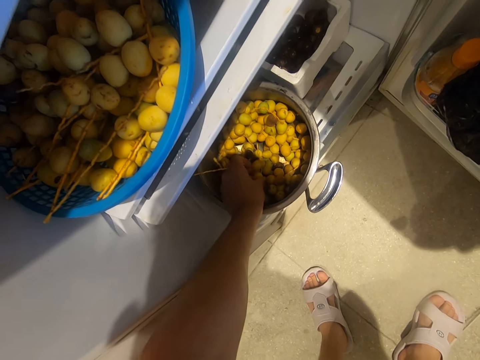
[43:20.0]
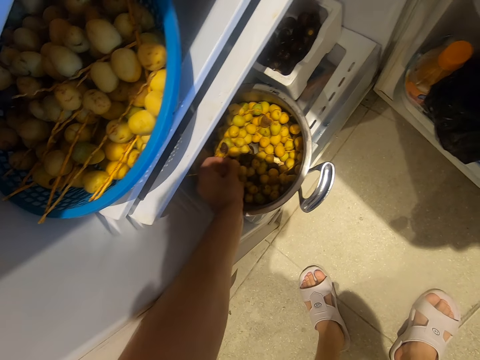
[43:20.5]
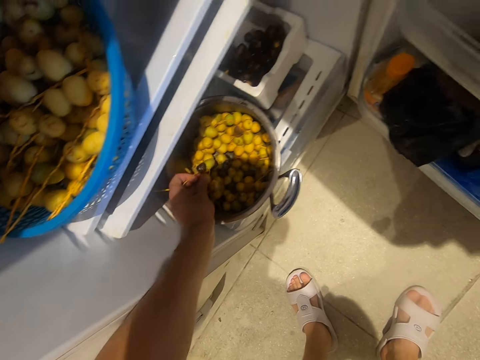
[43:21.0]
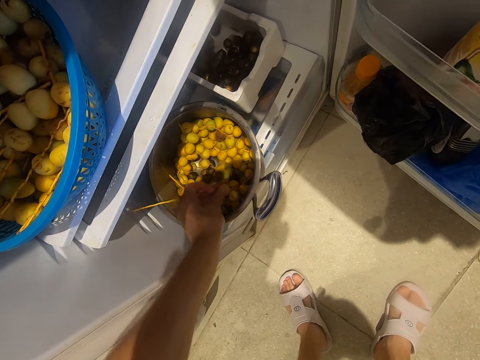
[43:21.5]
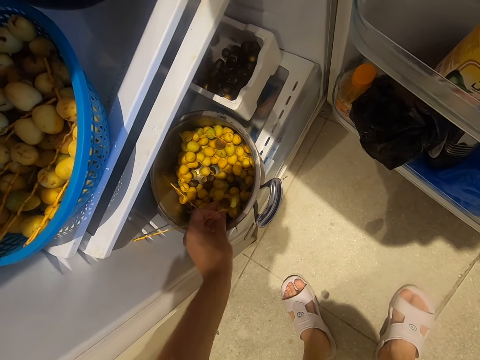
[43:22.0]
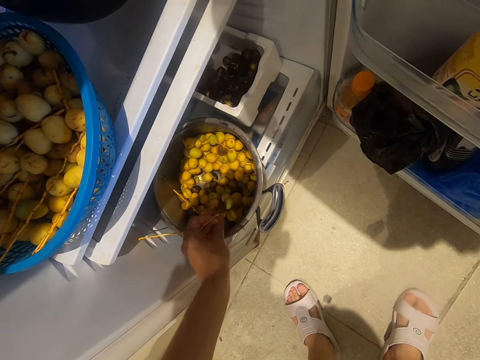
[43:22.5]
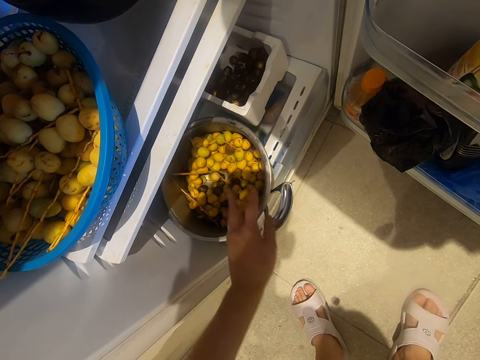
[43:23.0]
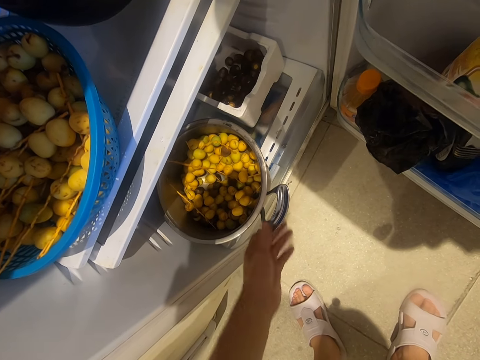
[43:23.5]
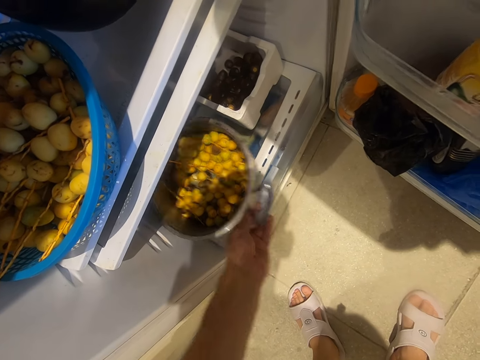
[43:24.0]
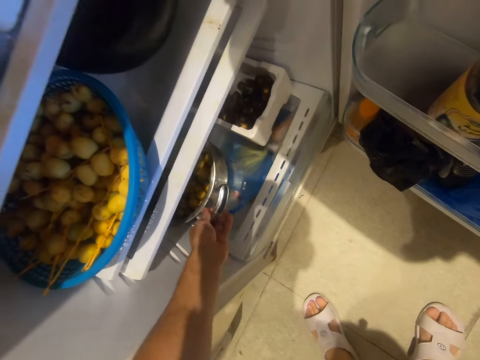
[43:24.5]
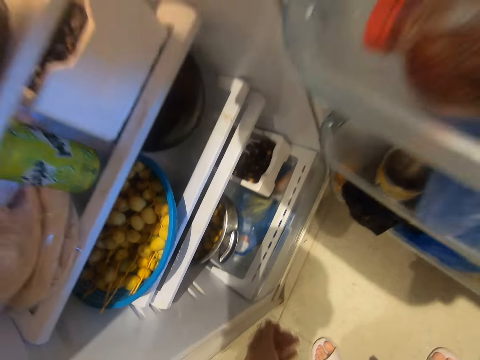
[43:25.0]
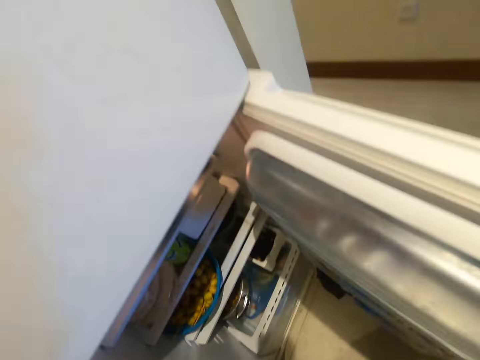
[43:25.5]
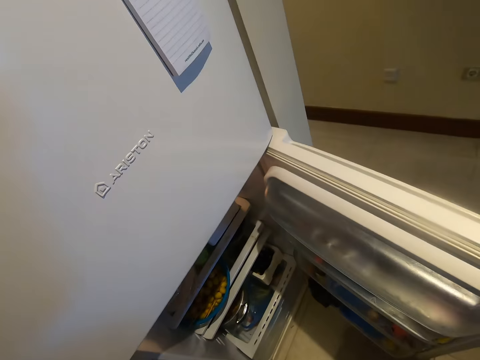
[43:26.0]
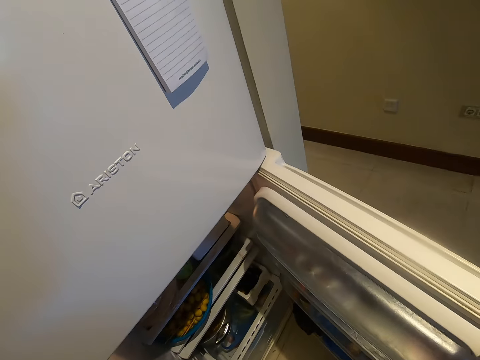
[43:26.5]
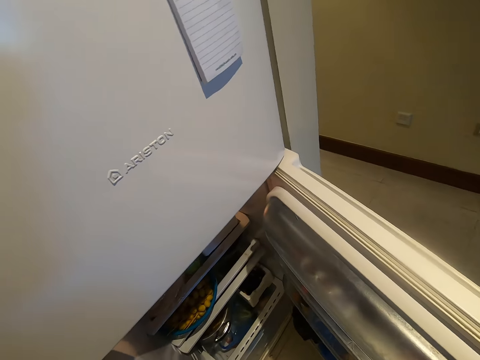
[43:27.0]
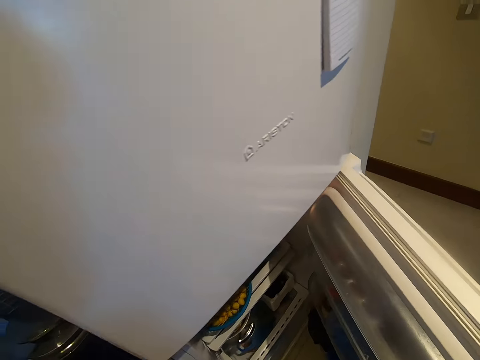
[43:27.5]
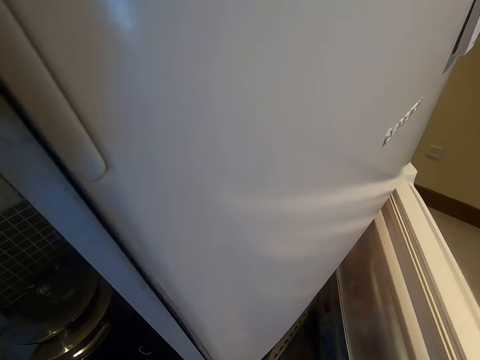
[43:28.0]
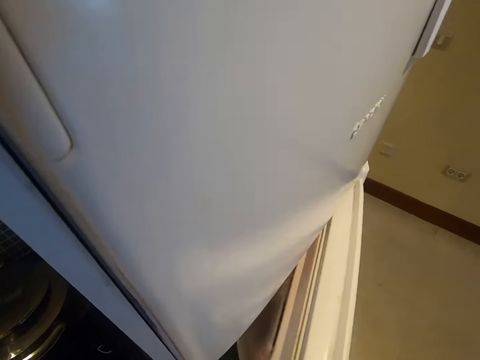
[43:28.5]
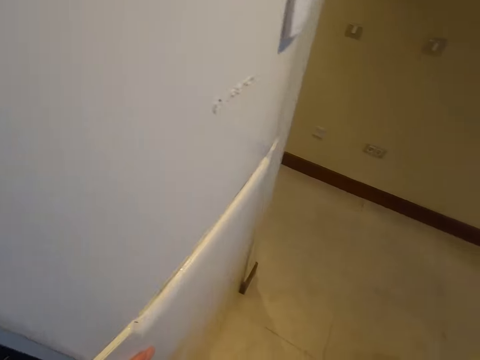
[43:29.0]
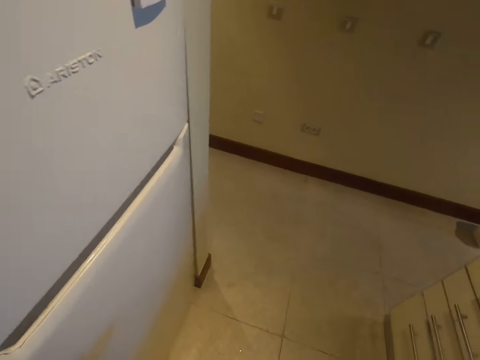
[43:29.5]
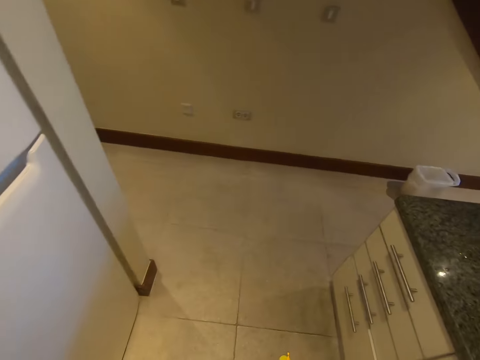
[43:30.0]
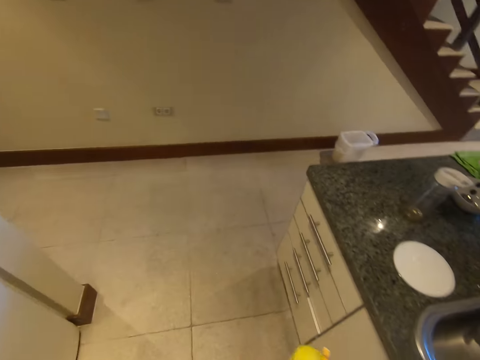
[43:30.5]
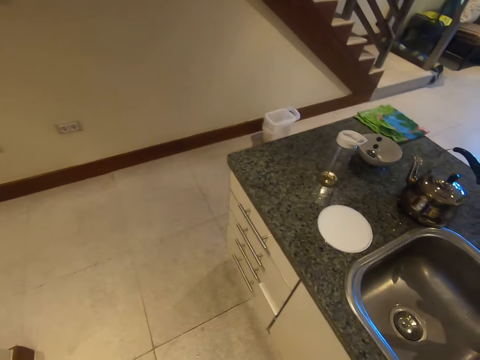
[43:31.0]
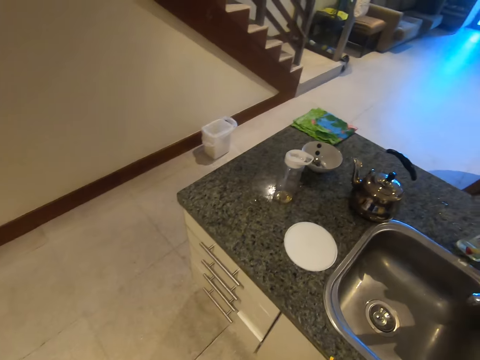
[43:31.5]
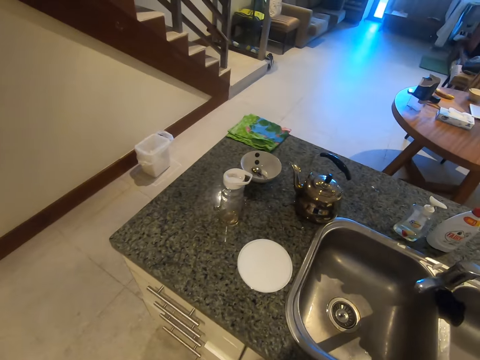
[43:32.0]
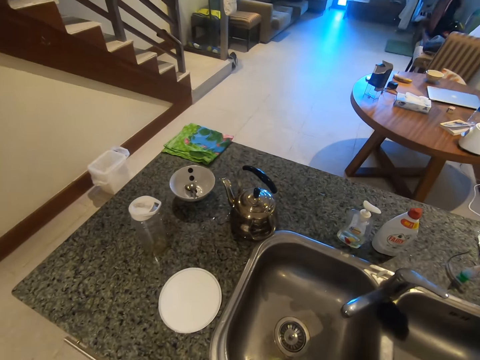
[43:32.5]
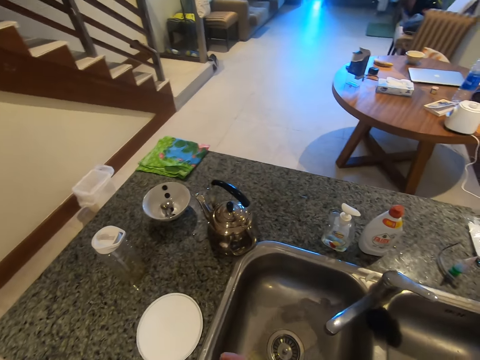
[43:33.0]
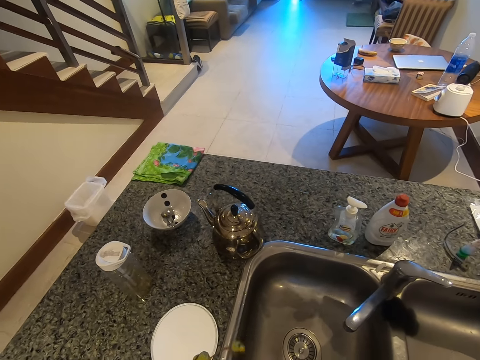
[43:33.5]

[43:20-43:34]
The camera wearer pushes the pot back. They close the fridge and walk around the room.

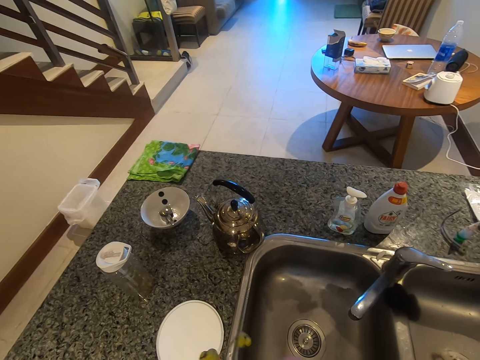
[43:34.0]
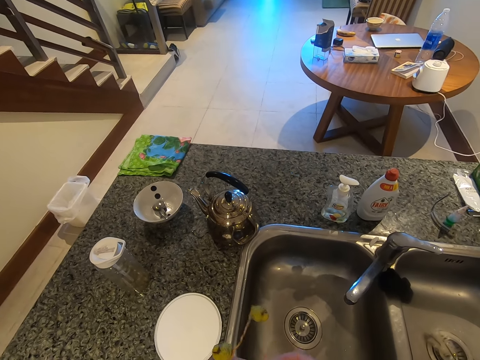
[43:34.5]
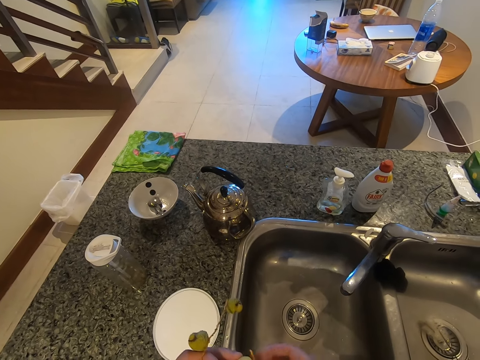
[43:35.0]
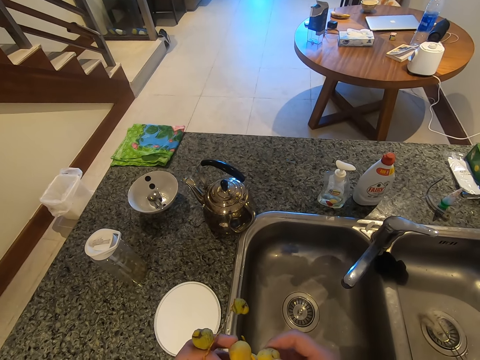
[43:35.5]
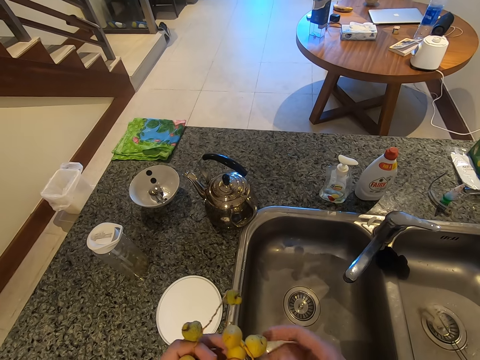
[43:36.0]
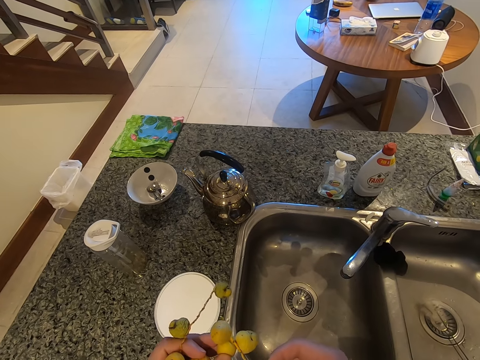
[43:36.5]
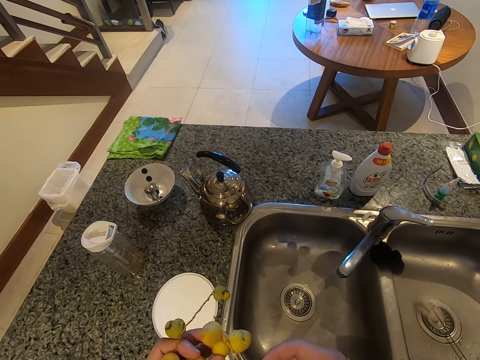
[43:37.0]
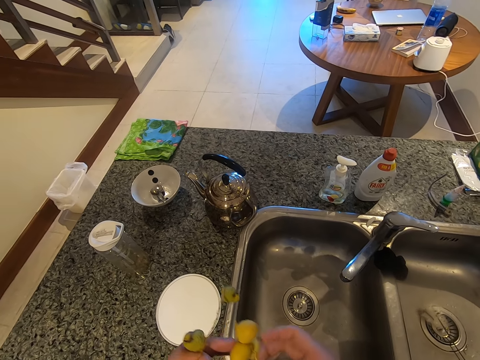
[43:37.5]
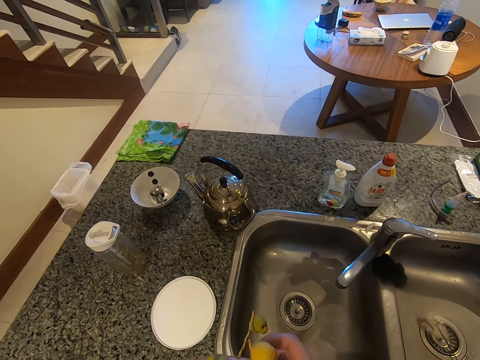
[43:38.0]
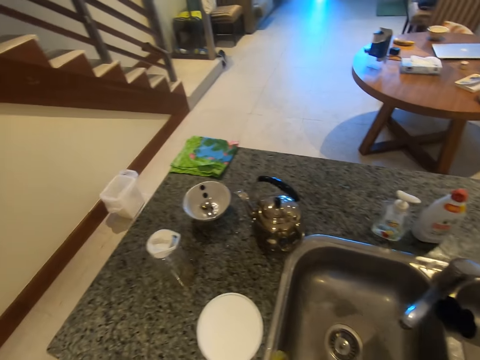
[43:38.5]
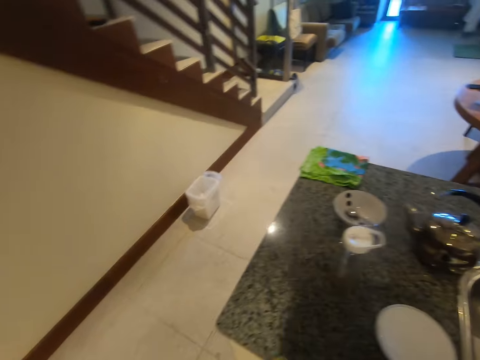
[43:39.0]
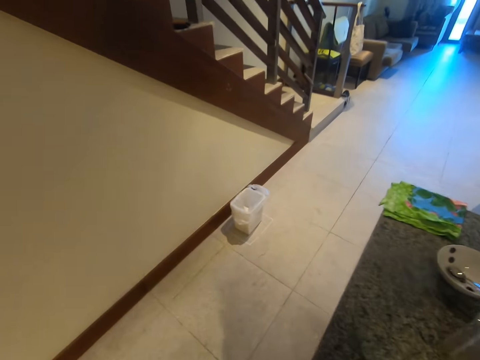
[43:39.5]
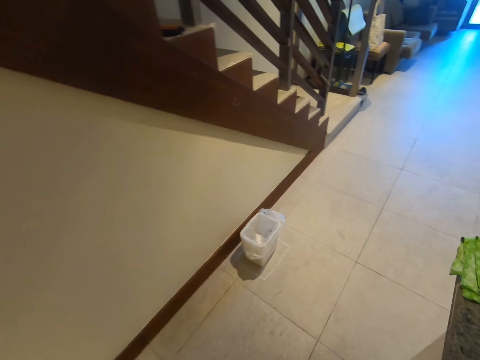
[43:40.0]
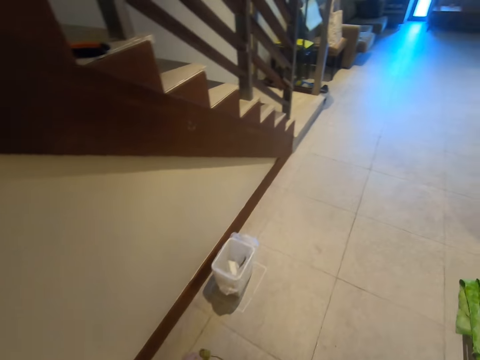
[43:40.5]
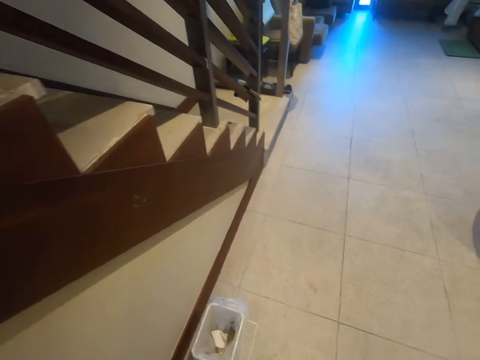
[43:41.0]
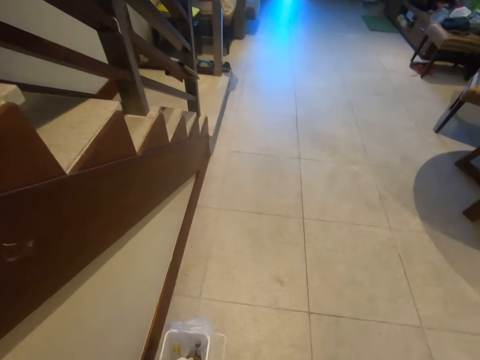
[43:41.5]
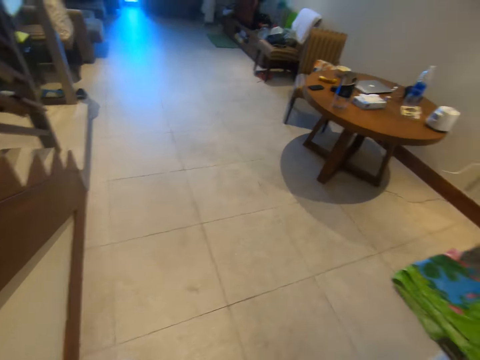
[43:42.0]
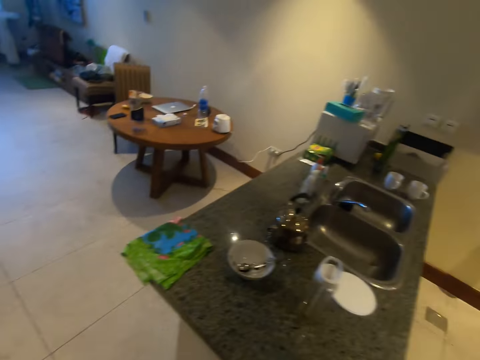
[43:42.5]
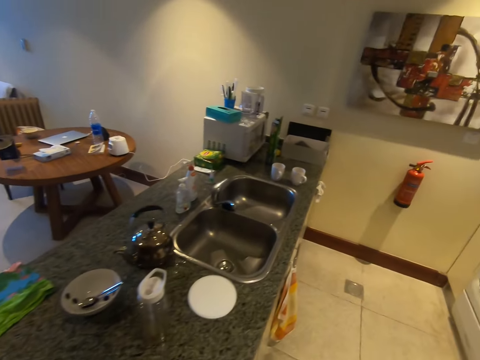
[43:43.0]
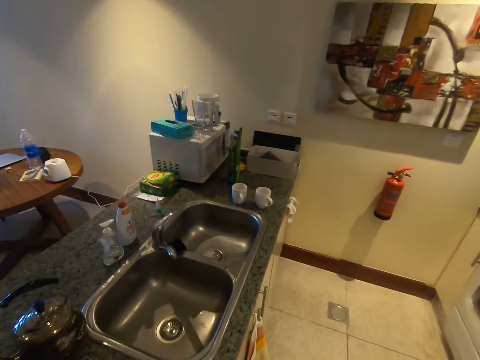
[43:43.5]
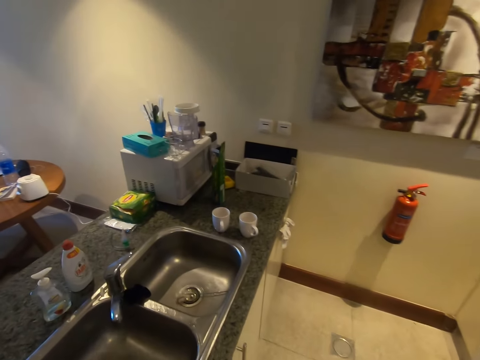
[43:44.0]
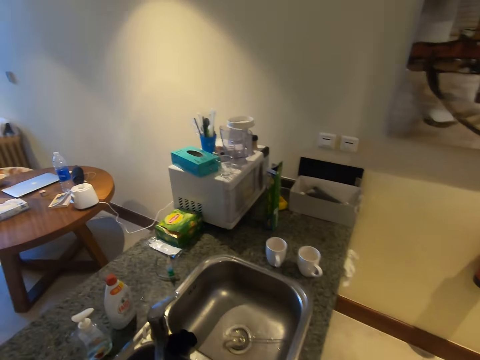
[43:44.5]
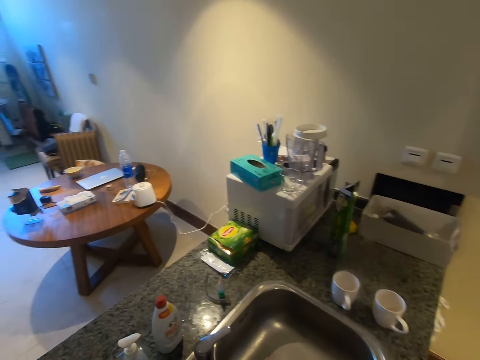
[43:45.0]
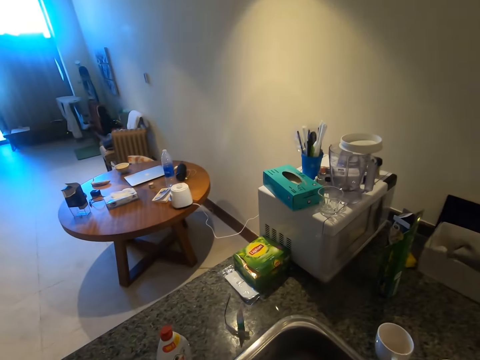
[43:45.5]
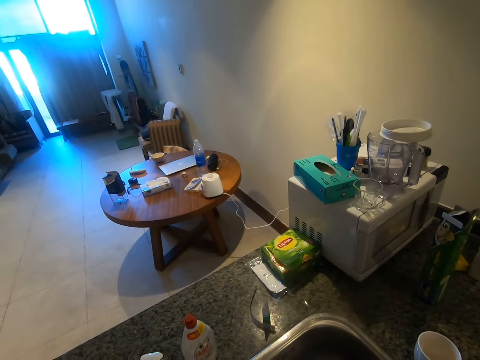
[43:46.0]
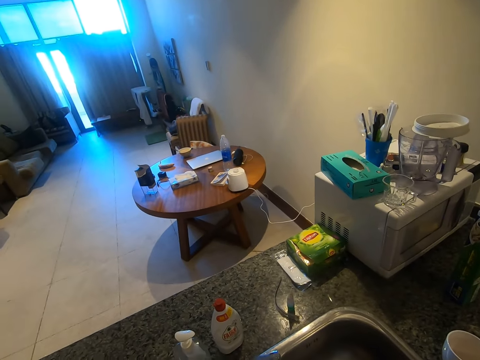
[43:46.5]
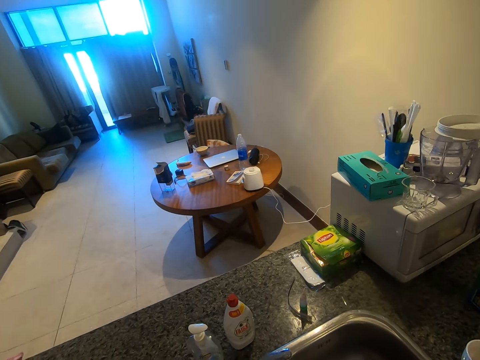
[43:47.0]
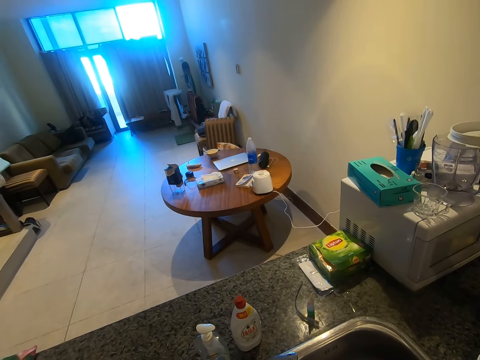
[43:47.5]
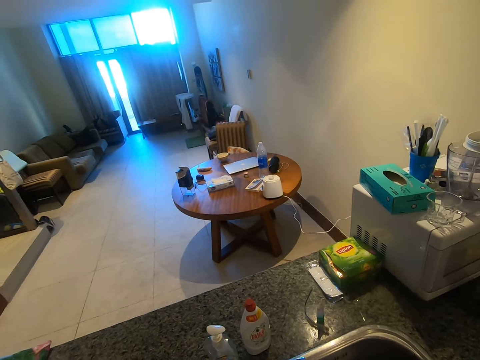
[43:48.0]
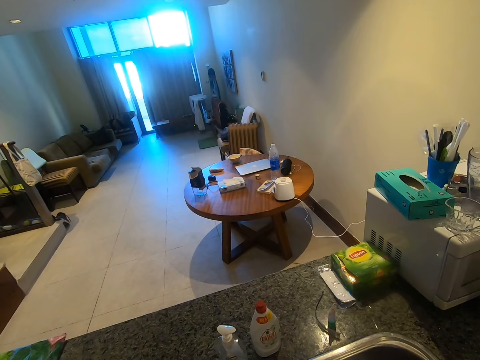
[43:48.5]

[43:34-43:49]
The camera wearer removes the branch of something. They touch the fruits and walk around the room. They throw the branch in the dustbin and walk around the room. They switch on the tap.
